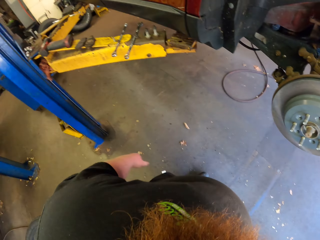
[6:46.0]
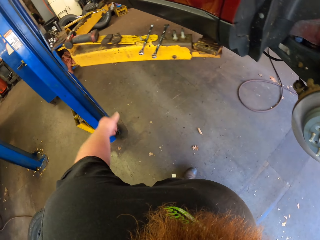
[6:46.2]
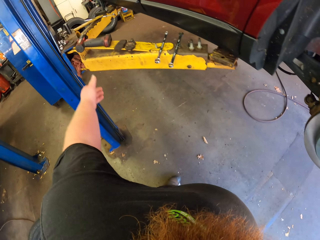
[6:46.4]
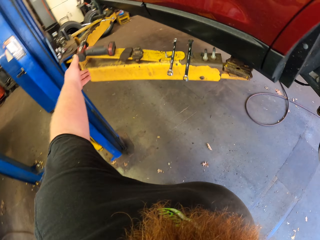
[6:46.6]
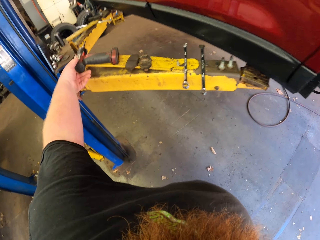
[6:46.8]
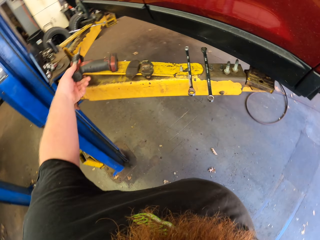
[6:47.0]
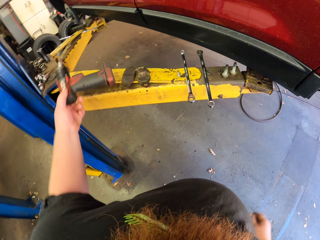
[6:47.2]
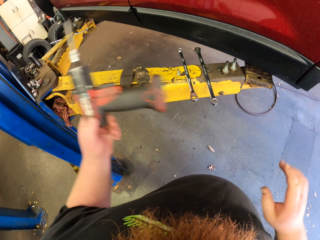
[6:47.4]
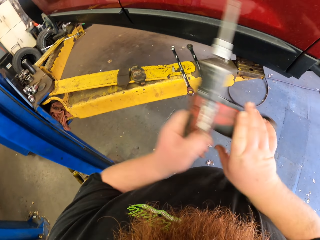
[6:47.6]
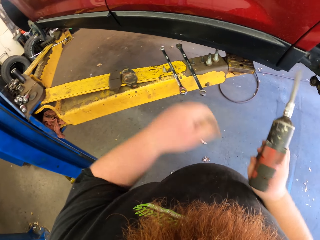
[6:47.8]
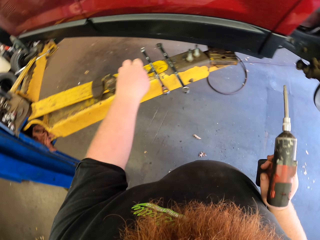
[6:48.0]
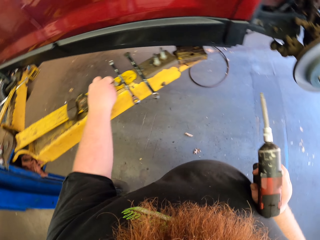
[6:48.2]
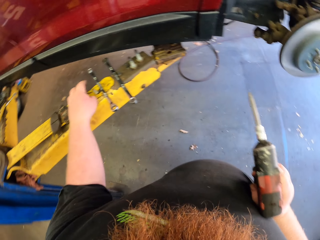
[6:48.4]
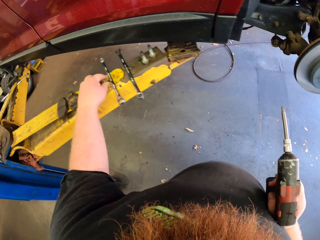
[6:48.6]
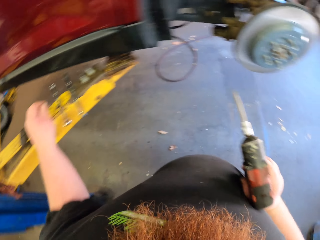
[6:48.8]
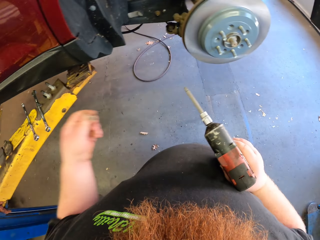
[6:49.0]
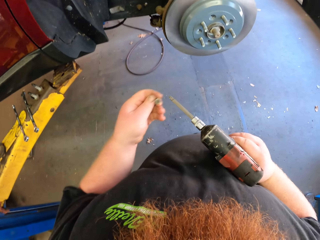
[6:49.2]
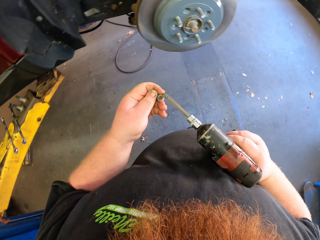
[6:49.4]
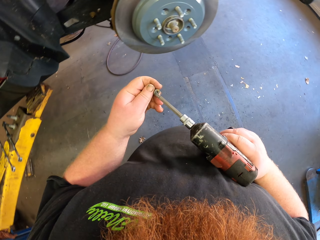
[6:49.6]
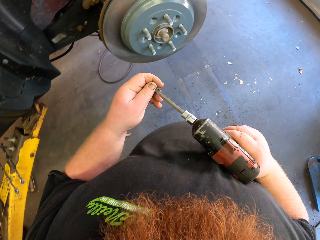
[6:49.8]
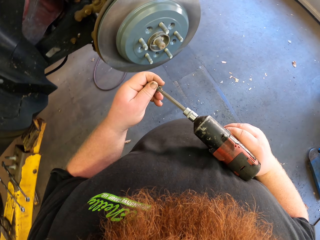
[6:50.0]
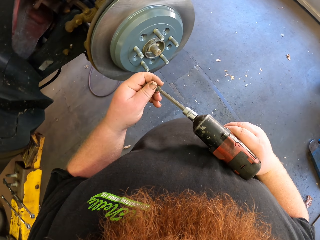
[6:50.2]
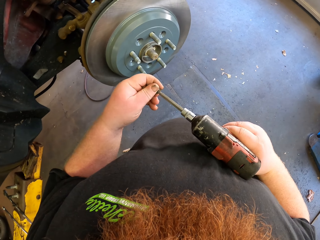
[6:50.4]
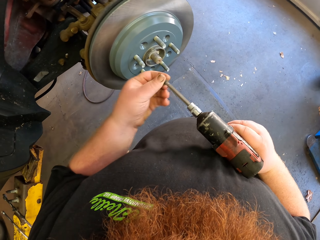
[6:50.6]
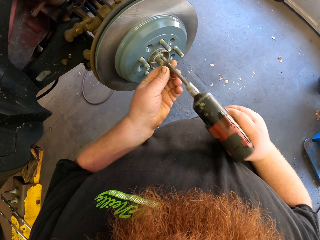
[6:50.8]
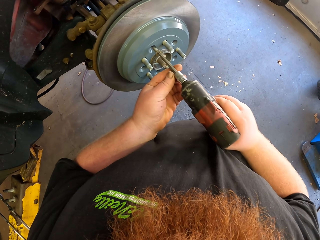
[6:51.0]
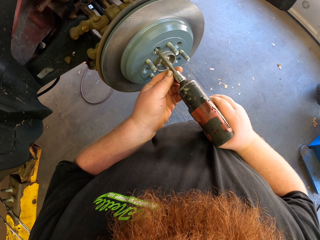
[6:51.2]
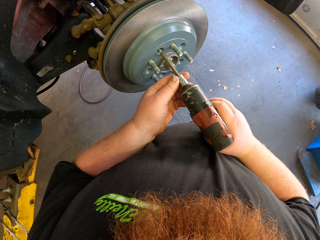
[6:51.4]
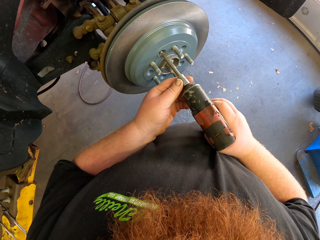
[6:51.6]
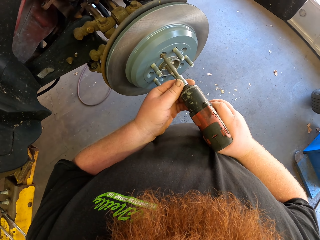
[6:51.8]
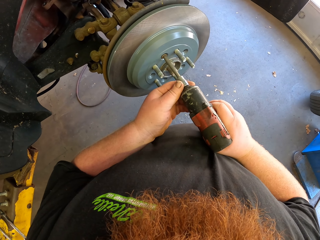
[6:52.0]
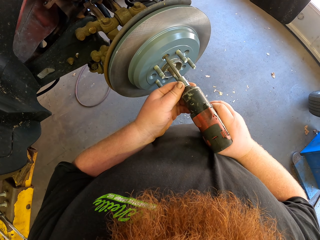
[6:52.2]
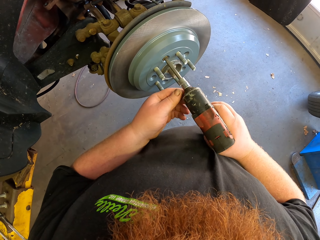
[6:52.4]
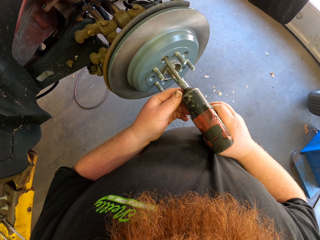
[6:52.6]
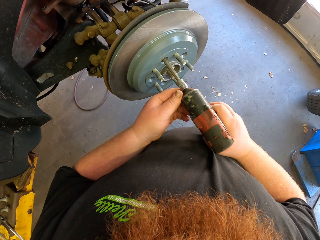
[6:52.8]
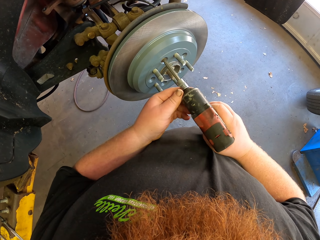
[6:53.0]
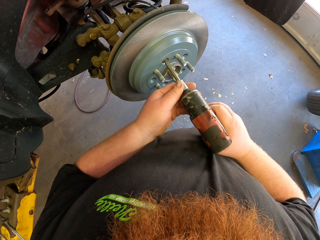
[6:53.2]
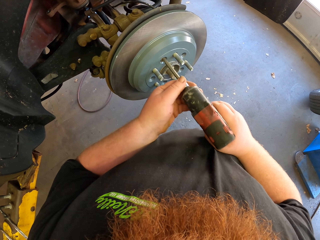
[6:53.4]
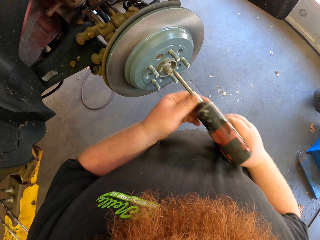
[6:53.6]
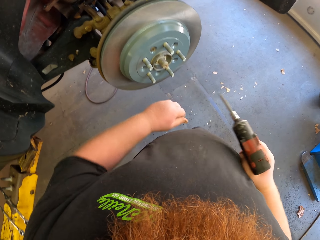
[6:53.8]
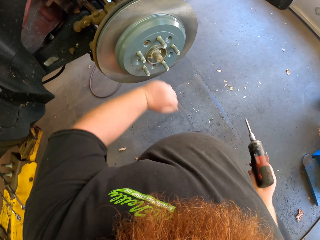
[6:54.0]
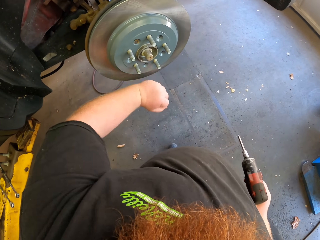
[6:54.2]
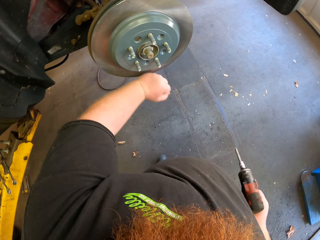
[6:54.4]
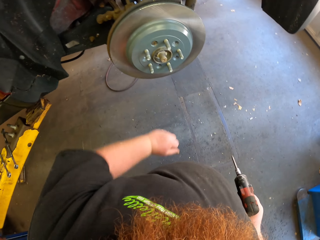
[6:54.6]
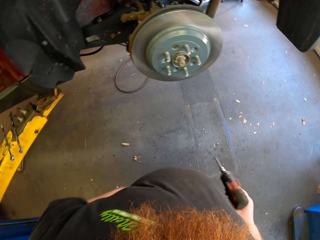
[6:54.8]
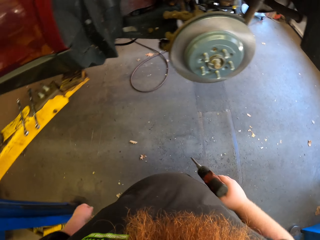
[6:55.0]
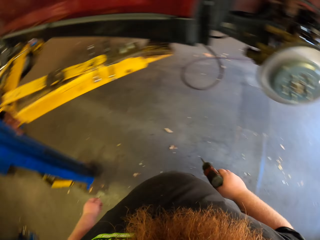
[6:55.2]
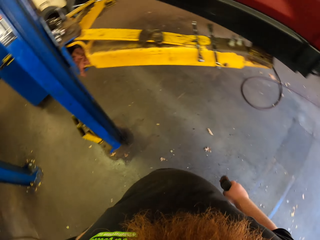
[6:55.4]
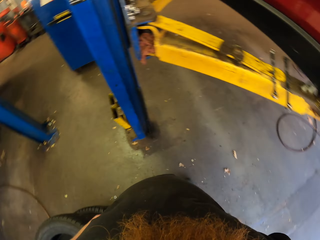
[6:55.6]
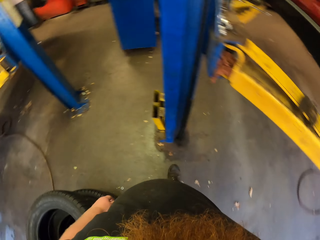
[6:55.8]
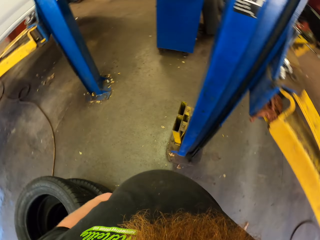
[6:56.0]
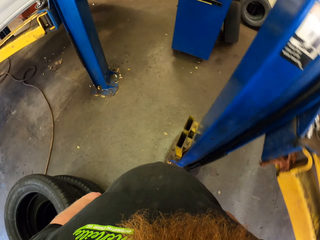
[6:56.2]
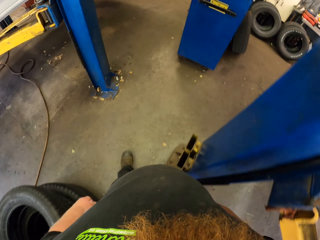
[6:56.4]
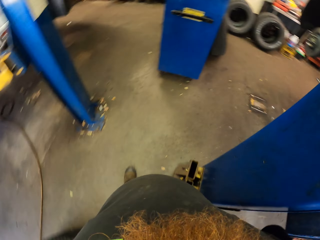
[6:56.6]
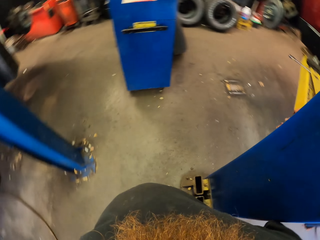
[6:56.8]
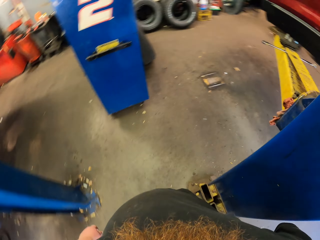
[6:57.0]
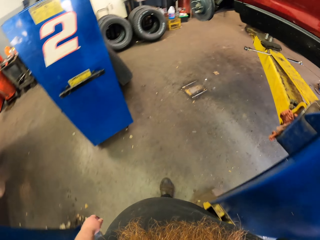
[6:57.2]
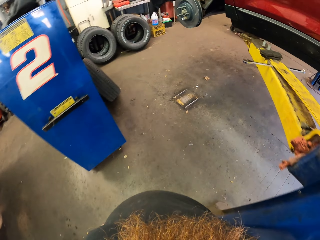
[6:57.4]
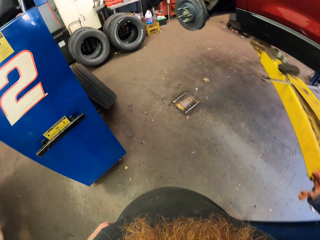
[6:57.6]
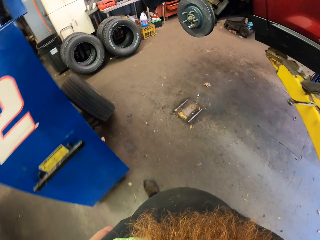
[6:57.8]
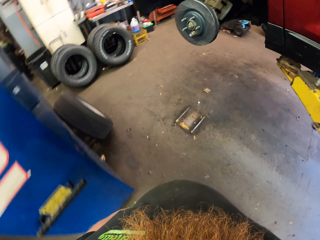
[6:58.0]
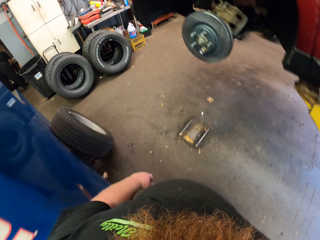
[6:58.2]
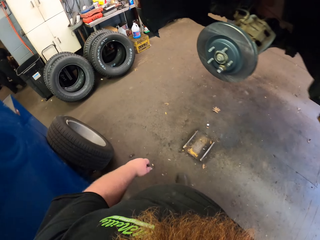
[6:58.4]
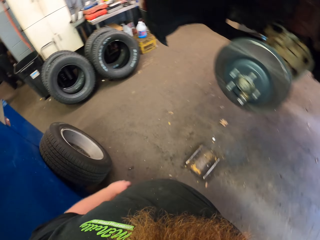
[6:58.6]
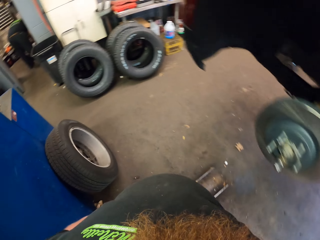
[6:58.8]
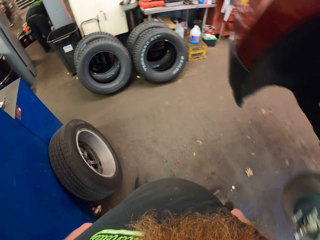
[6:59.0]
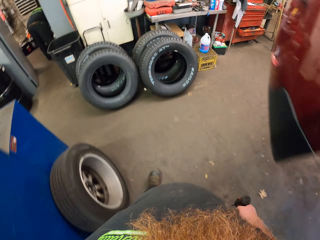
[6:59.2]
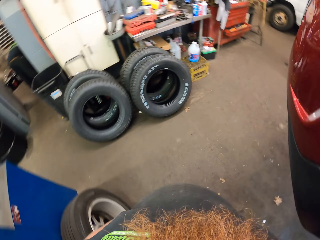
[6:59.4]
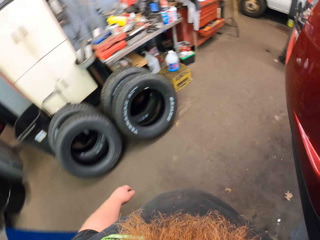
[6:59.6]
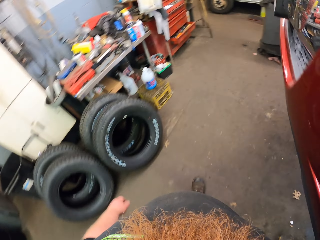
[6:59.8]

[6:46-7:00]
The camera wearer picks a power drill with his left hand. He picks a screw. He puts the nut or screw in the power drill. He fixes the nuts with the power drill. He hits the rotor. He walks.

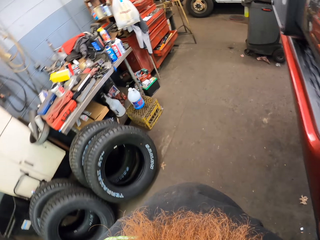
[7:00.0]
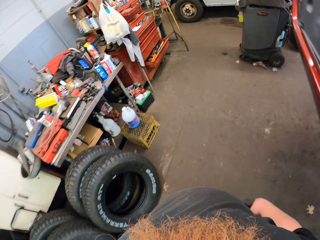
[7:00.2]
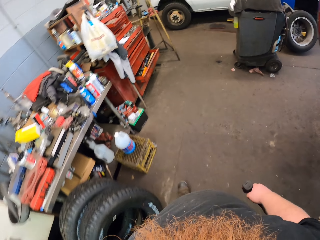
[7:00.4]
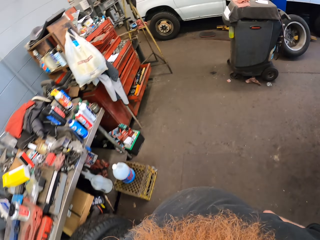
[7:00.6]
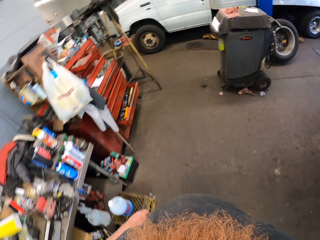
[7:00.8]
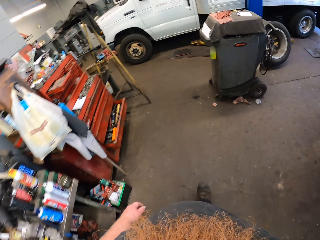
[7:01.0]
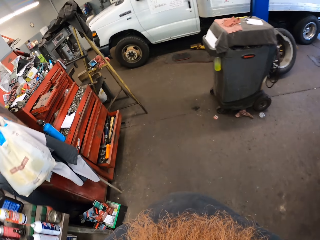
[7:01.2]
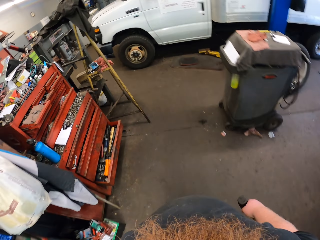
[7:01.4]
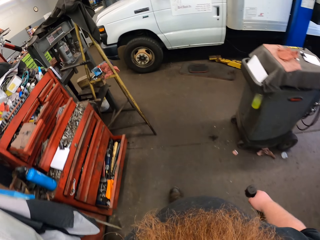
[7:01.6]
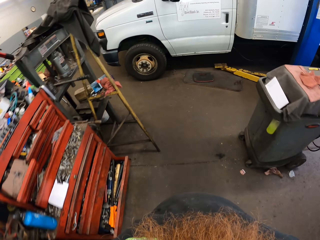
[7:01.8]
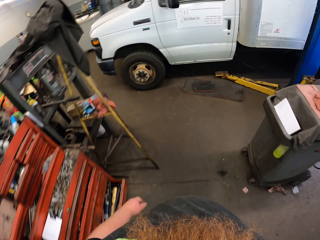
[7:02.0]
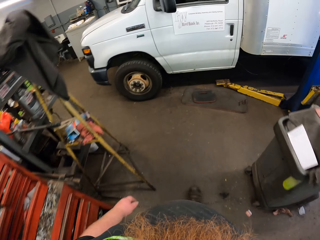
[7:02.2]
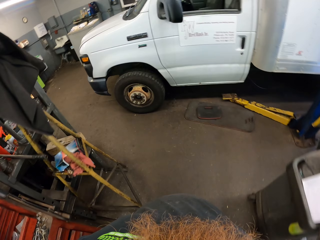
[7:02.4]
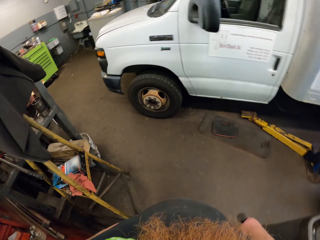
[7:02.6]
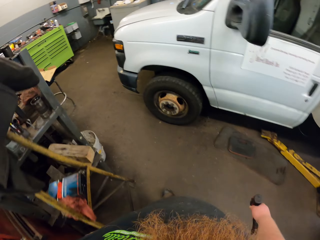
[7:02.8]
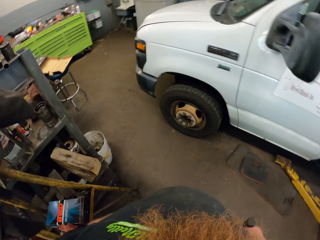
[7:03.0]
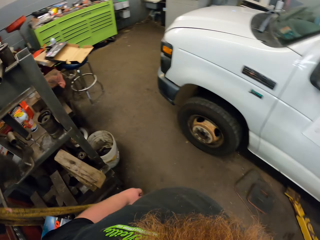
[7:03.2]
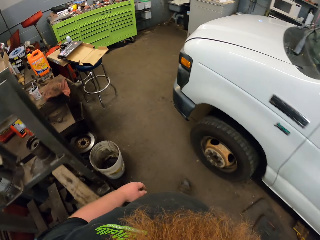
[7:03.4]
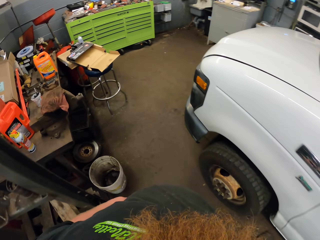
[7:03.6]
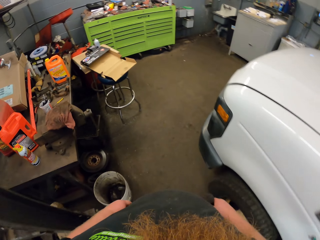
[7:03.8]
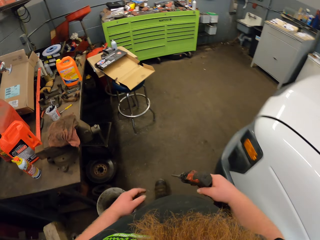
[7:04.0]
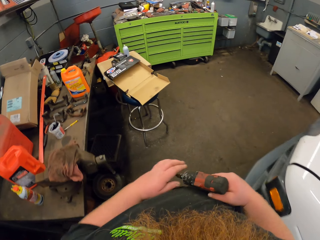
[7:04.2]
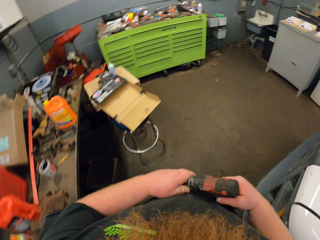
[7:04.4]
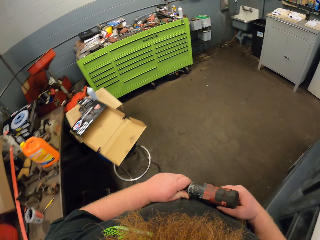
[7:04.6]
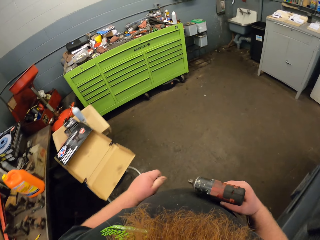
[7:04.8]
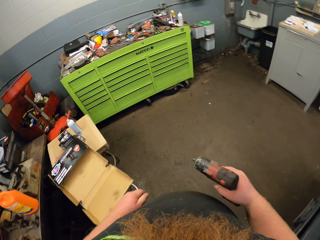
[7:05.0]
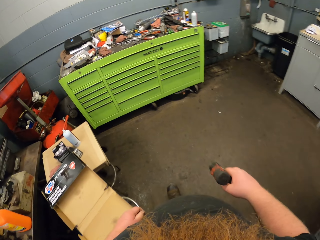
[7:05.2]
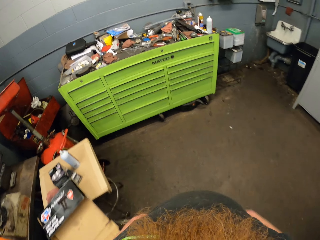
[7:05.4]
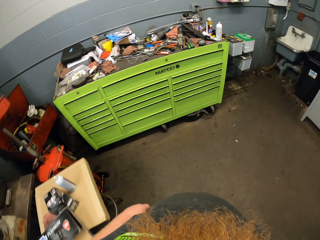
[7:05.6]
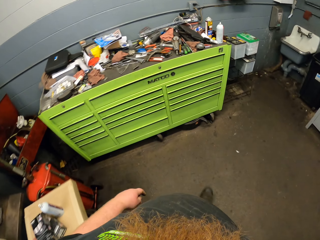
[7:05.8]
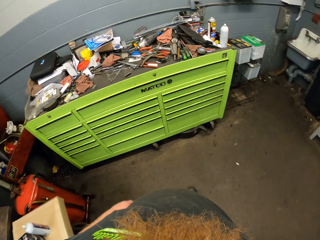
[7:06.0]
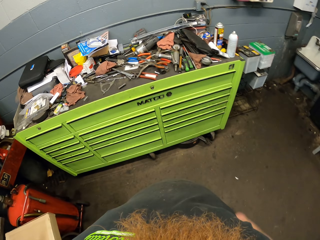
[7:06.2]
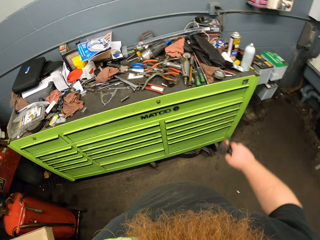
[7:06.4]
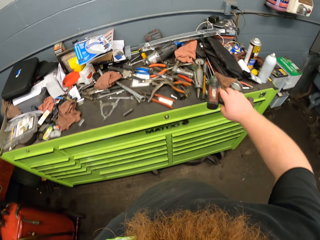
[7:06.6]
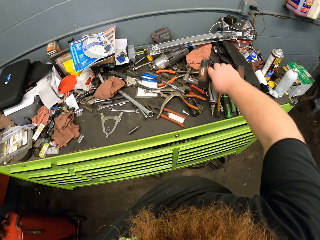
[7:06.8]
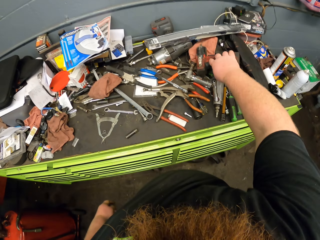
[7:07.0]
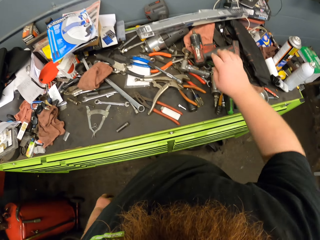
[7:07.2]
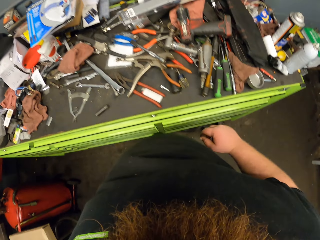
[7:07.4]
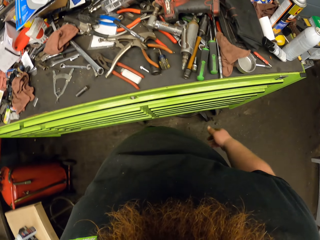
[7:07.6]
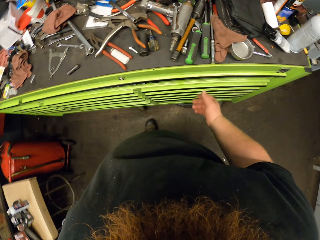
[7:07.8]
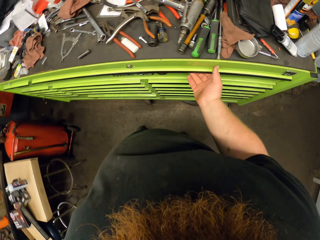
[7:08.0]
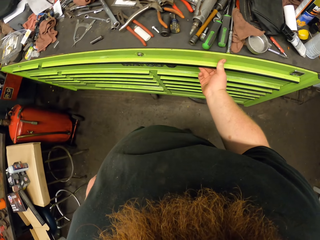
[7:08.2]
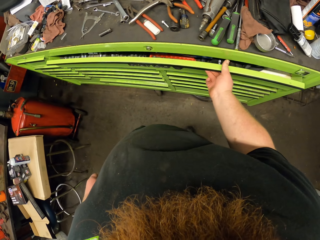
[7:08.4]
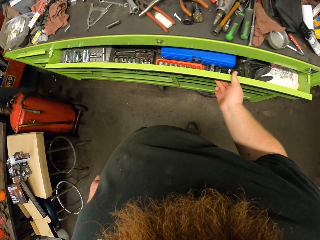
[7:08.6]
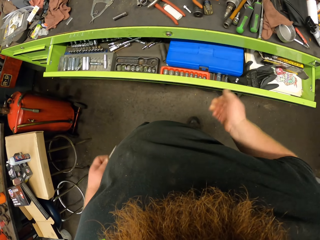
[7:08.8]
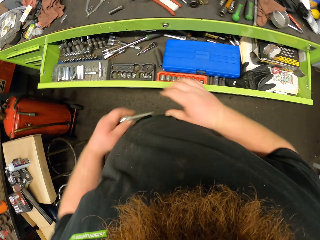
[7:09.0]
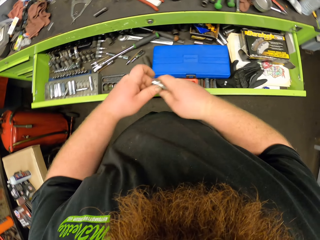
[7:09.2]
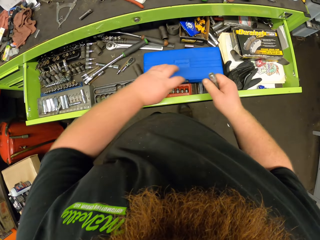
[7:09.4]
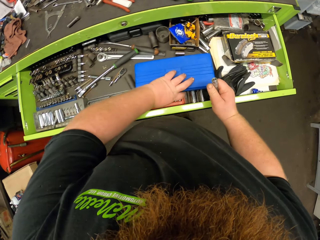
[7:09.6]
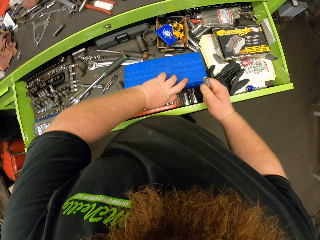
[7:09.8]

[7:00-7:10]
The camera wearer removes the tap and die tool. He walks. He puts the power drill on the counter. He opens the drawer with his right hand.
